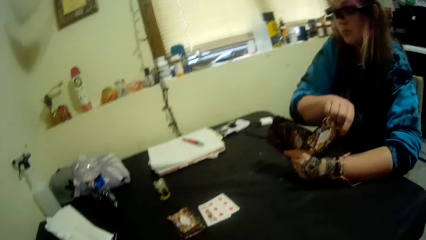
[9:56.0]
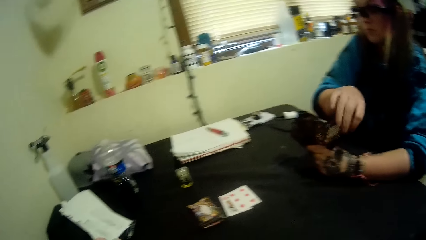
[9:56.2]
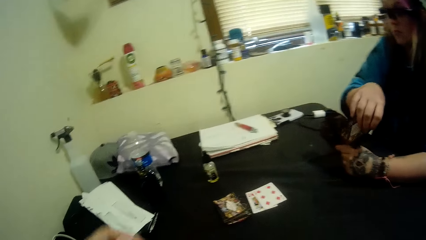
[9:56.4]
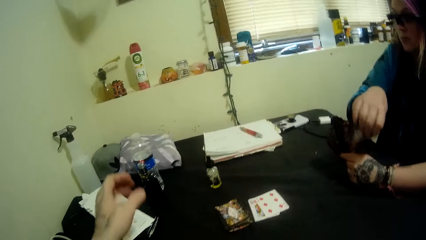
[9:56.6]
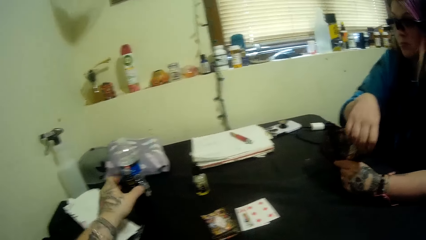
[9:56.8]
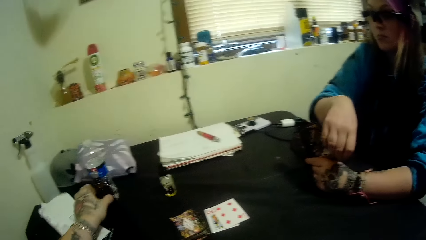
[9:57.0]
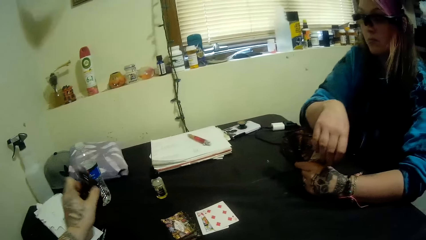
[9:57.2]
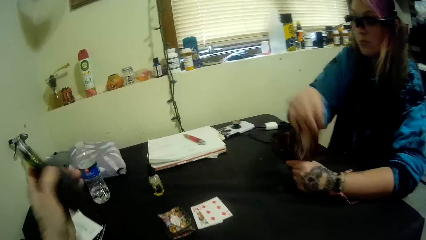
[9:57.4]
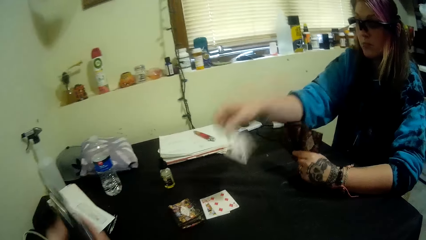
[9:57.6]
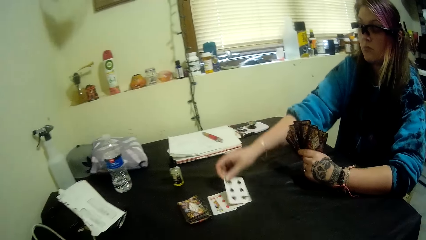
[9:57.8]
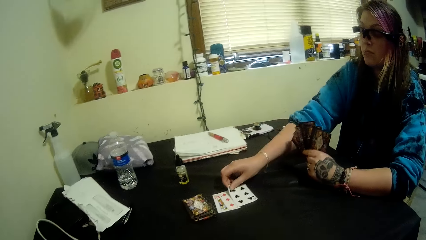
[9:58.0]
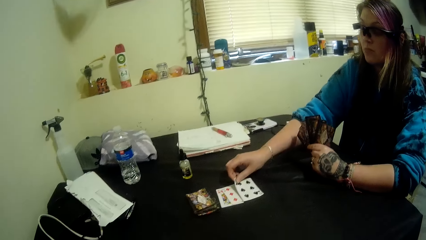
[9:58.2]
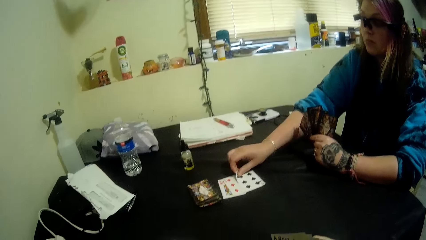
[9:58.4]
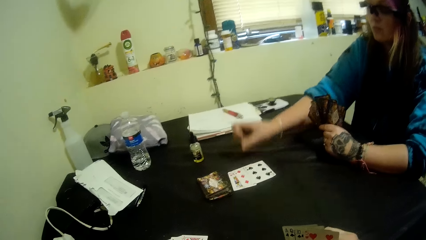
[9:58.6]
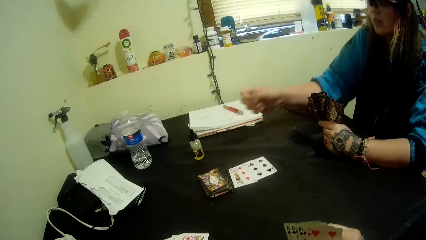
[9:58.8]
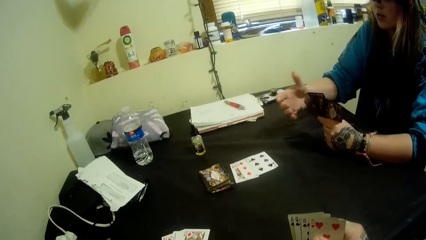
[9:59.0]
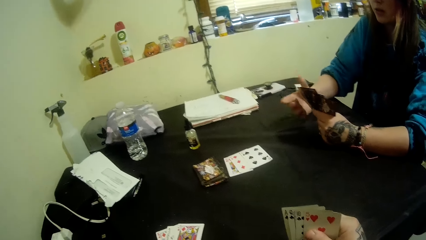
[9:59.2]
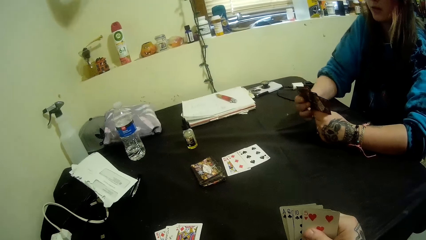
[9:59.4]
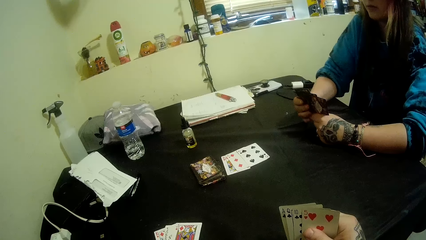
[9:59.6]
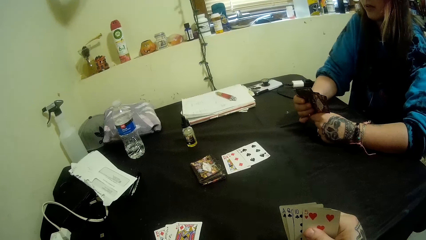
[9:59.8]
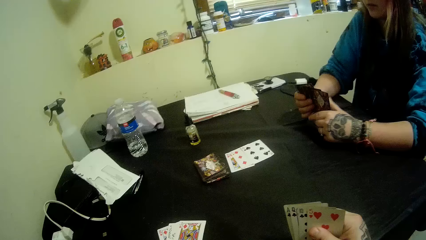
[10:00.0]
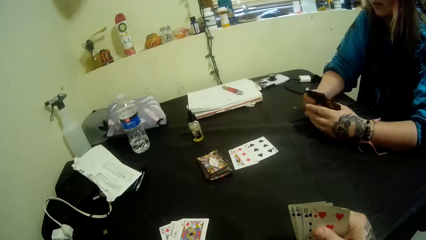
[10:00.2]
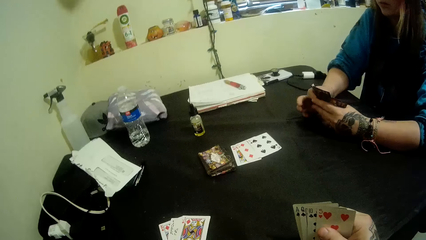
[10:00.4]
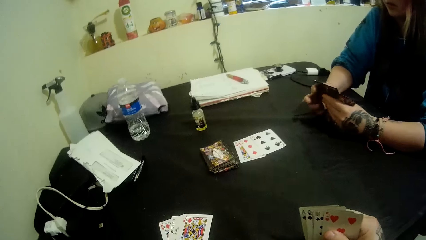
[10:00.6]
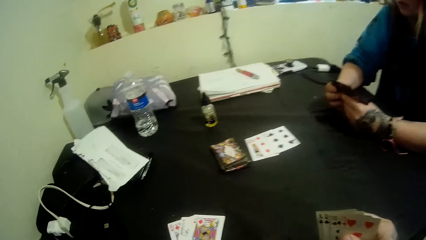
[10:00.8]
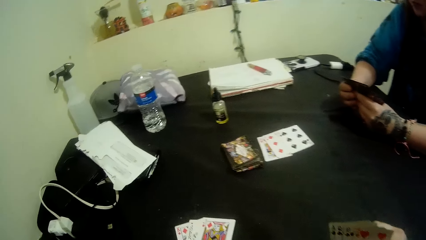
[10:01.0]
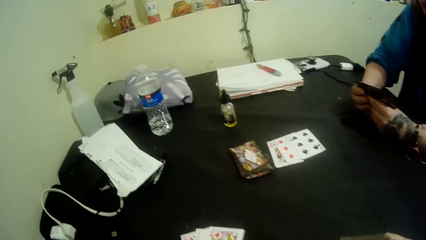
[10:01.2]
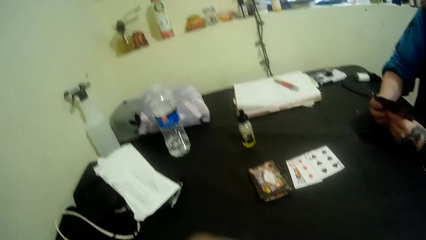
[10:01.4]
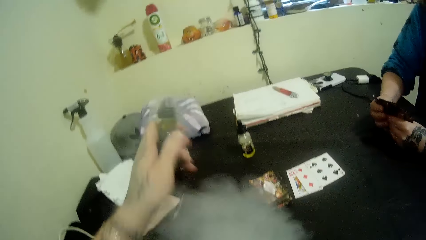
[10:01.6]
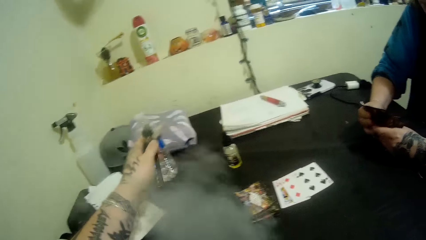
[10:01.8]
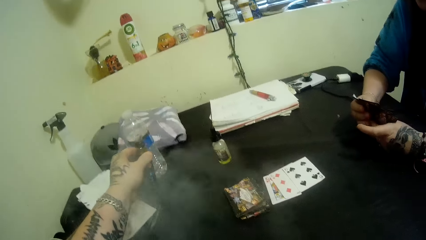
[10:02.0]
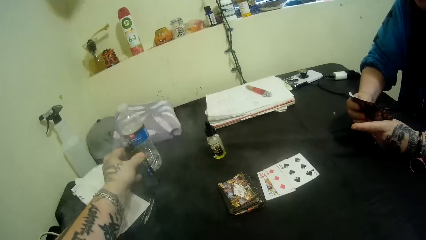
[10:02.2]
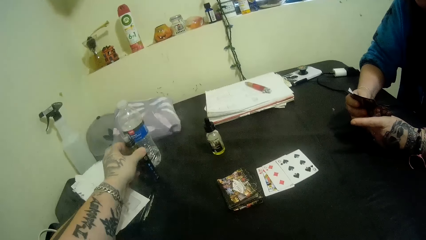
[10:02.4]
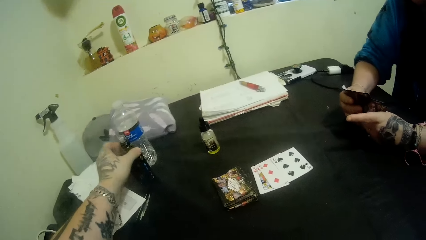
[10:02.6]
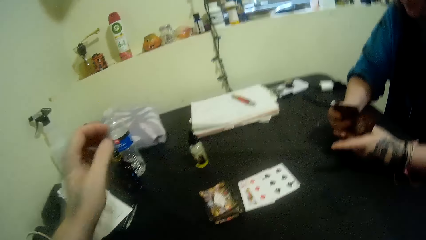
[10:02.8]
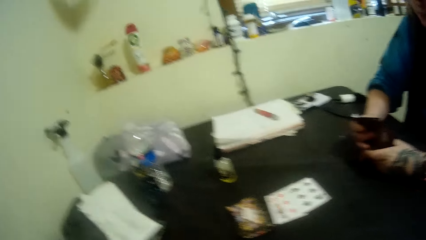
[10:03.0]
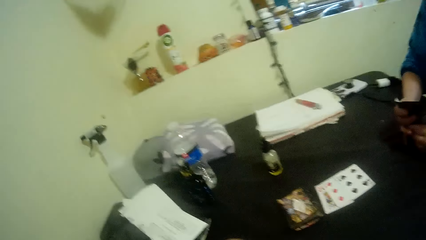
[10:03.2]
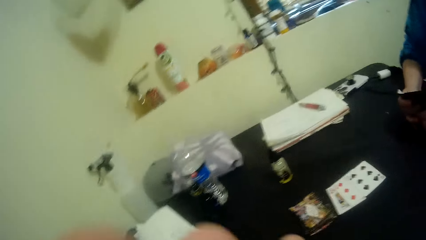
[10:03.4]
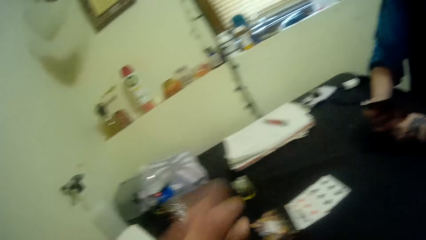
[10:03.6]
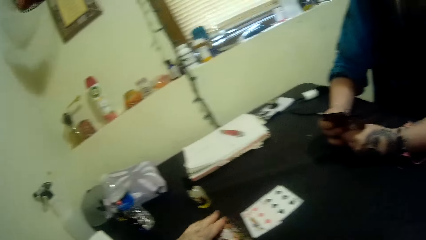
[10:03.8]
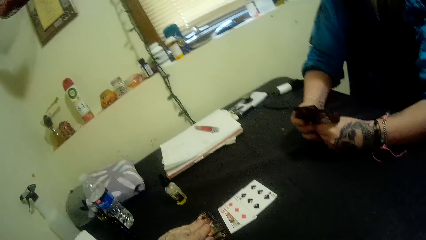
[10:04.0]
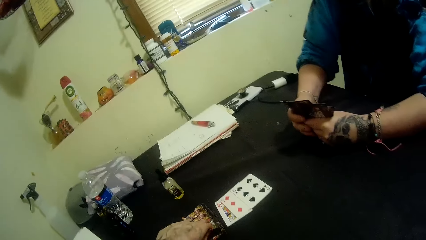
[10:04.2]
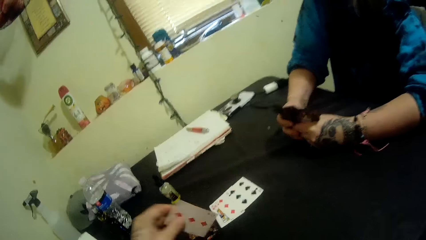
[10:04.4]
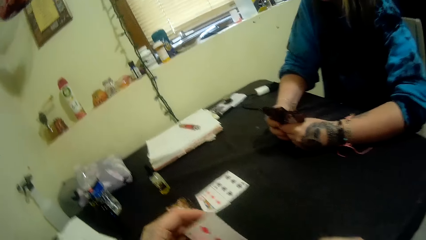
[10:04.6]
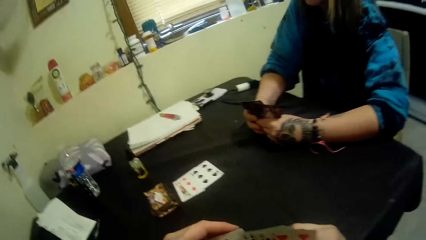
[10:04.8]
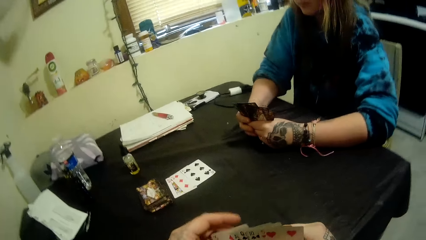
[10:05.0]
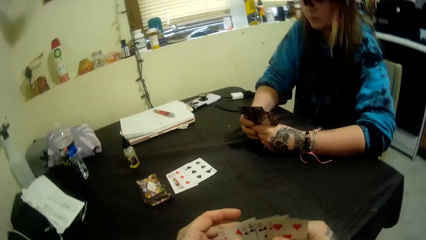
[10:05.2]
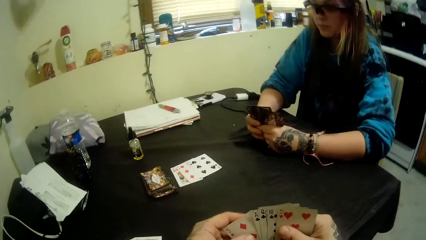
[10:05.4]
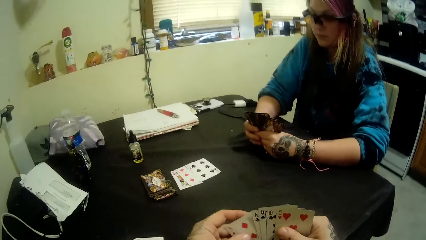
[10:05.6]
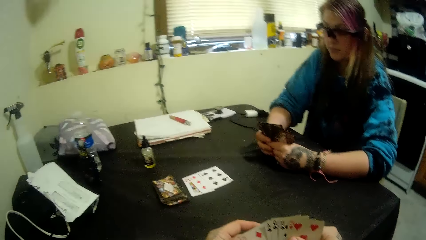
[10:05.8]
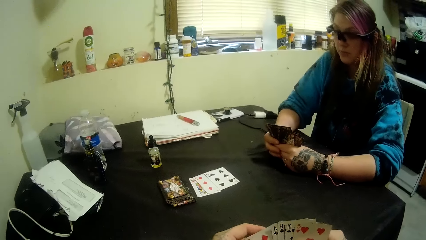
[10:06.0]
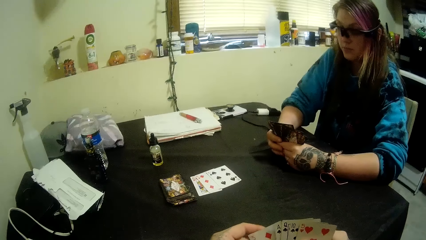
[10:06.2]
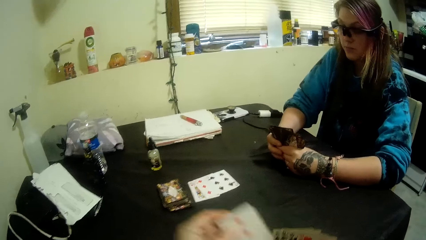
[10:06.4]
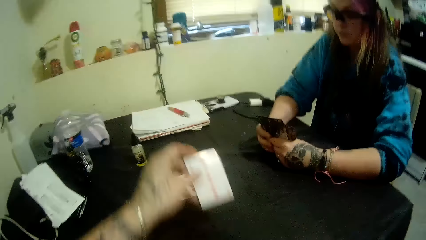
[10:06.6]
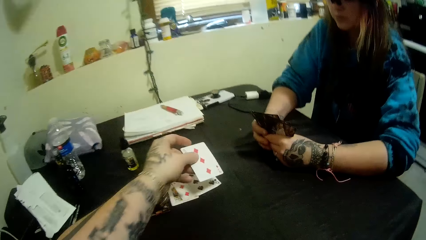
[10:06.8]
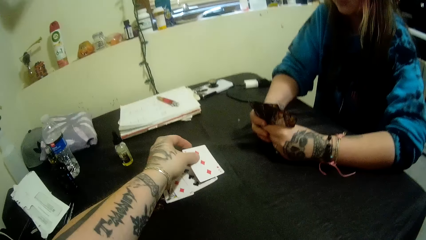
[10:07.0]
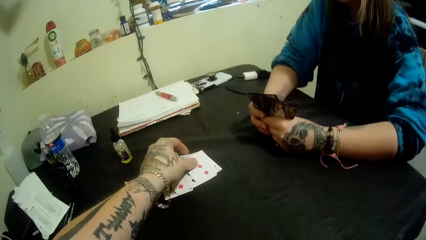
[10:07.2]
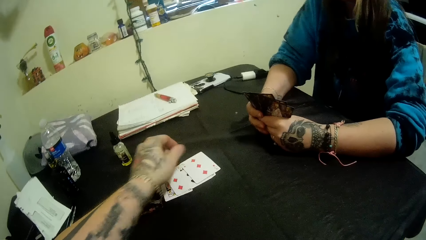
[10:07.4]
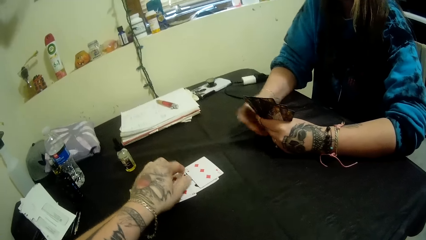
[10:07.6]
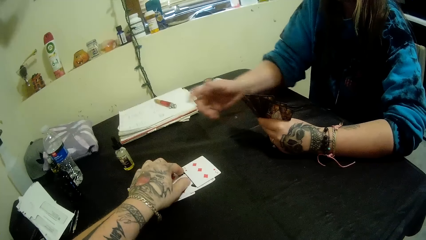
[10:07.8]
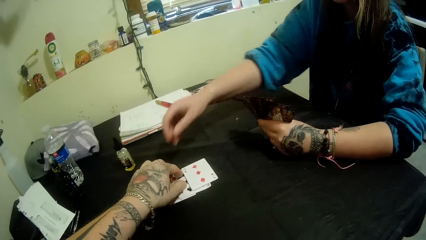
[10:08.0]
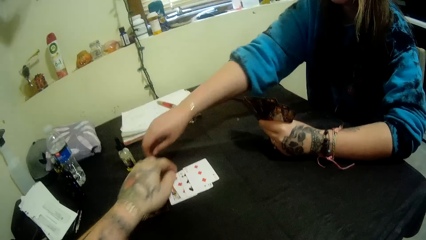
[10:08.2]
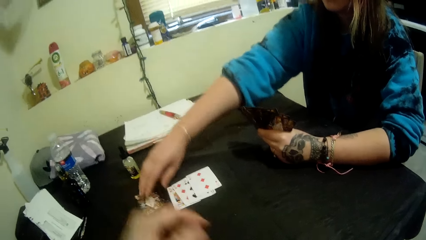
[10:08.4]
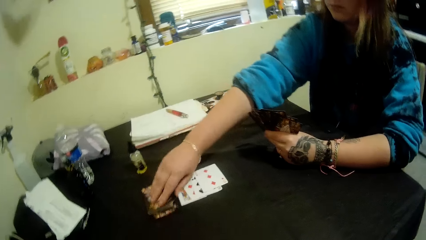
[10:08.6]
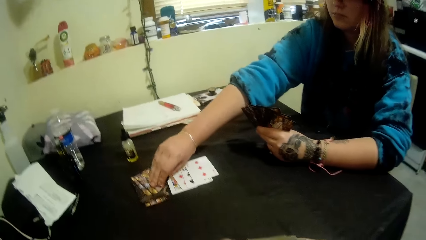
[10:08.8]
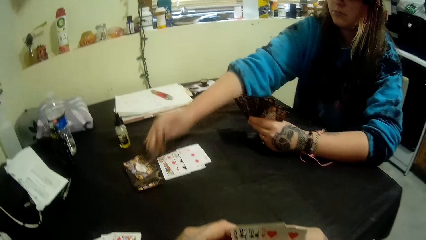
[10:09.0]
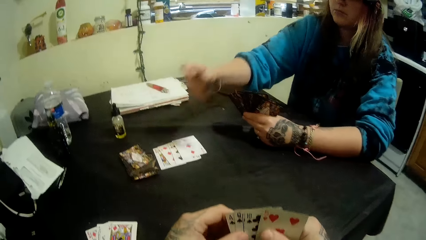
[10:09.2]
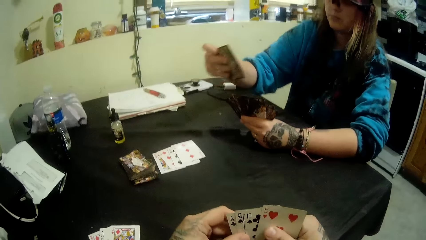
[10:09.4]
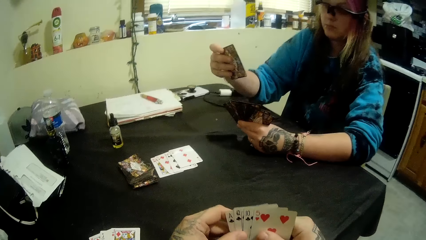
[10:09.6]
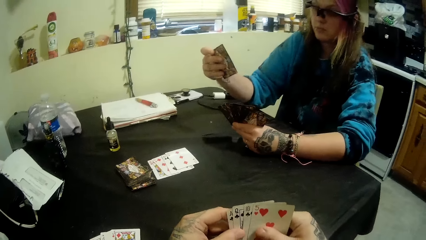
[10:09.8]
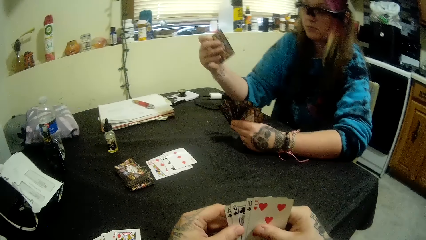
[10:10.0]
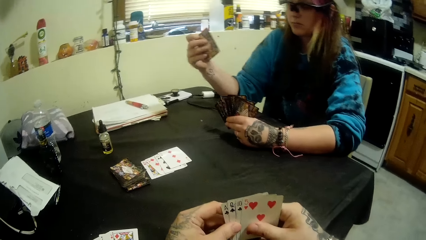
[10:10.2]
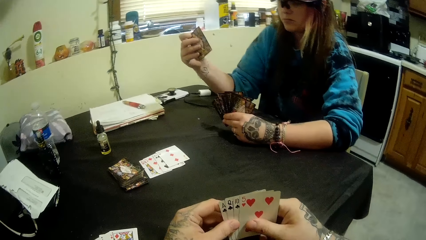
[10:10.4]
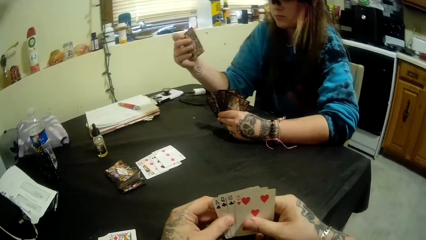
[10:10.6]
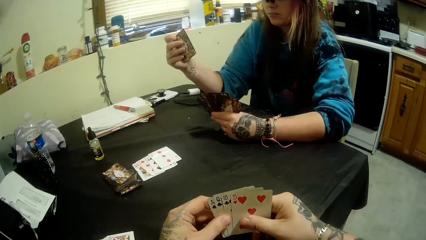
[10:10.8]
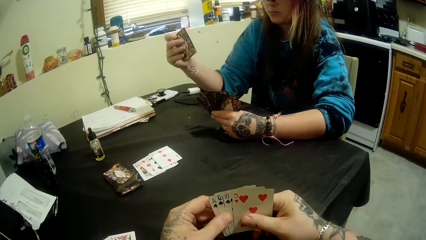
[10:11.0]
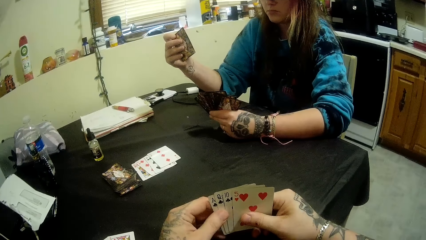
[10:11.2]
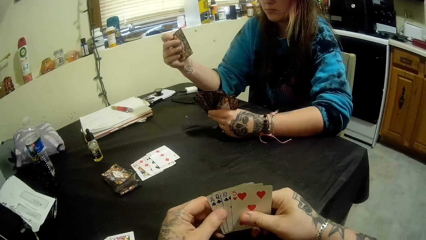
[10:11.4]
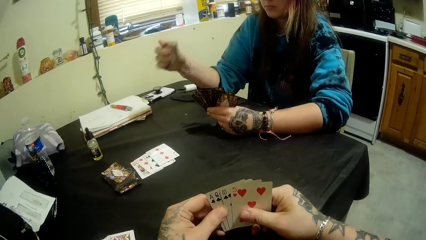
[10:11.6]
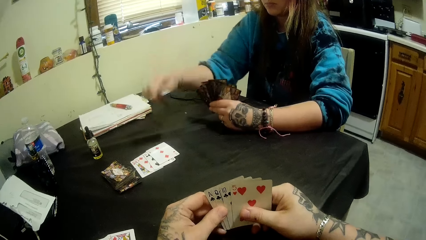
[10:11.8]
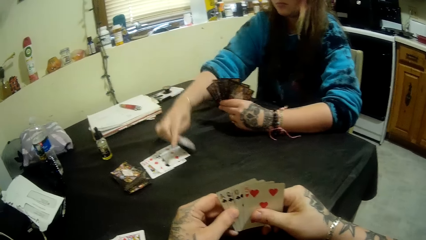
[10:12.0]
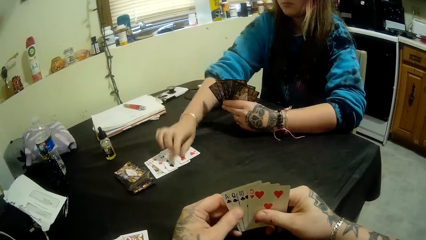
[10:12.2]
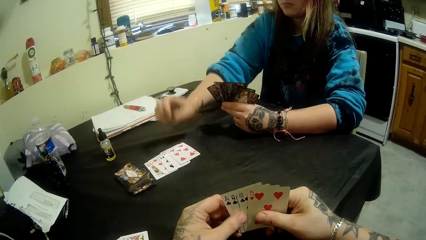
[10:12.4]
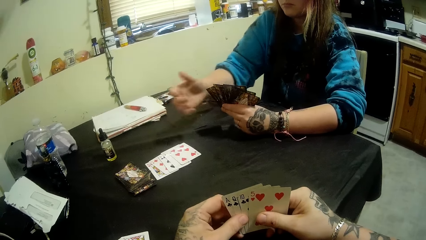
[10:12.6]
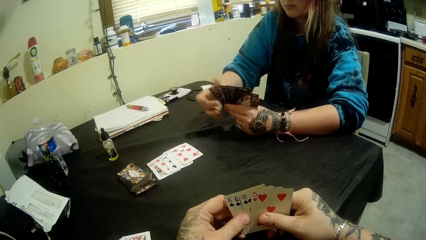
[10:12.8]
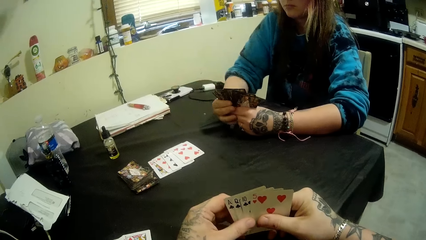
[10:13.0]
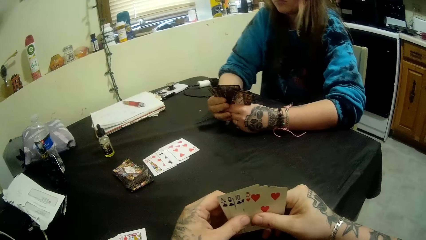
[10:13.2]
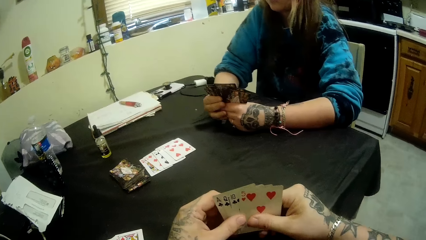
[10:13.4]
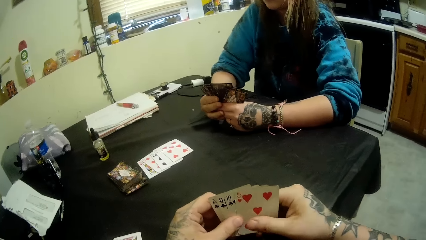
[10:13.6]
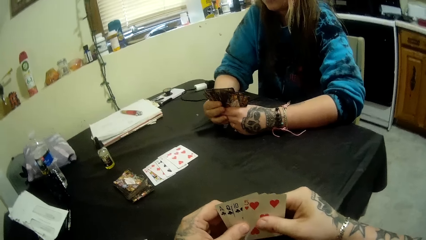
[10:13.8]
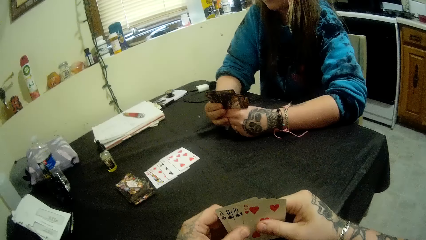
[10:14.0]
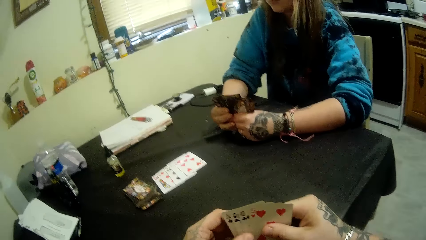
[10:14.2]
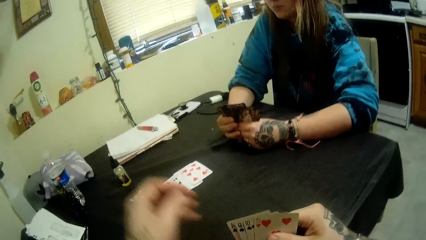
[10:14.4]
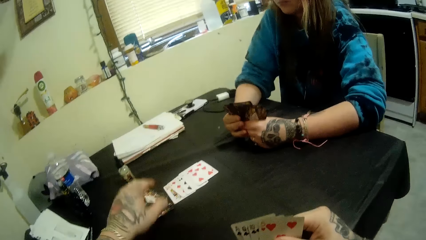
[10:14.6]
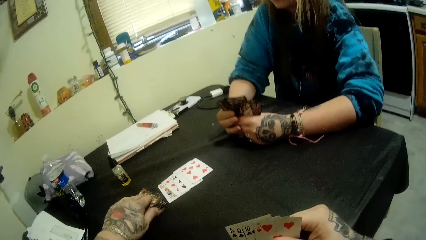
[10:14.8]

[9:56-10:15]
The girl places a card on the center of the table with her right hand. The camera wearer picks one of the cards. He picks a pipe bottle from the table with his left hand. He drops a card on the table. He returns the pipe bottle back to the table with his left hand. He picks a card. He places a card on the center of the table with his left hand. The girl picks a card from the deck of cards on the table with her right hand. She looks at the card. She places the card on the center of the table with her right hand.
